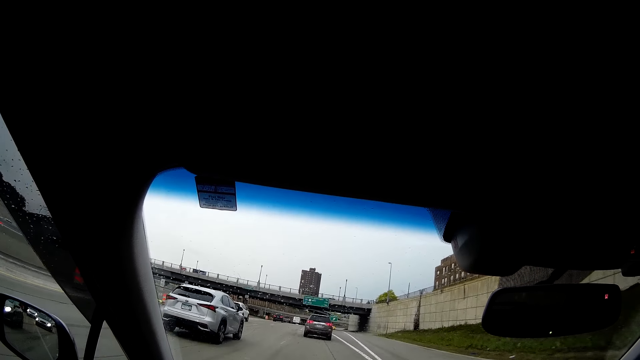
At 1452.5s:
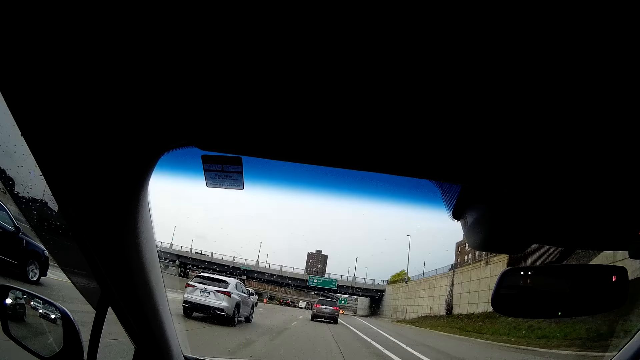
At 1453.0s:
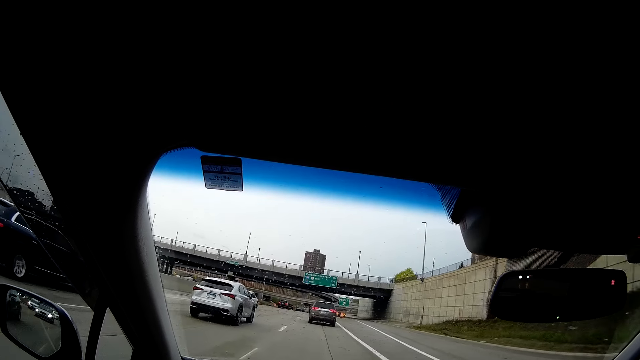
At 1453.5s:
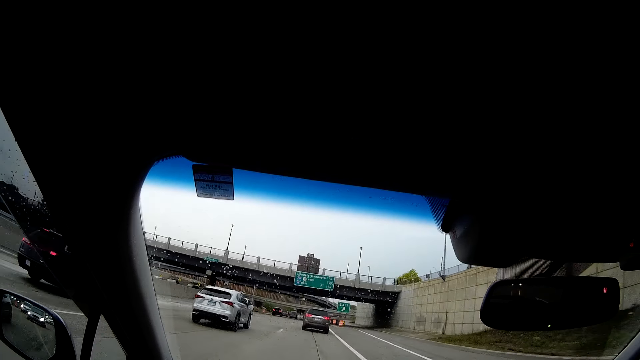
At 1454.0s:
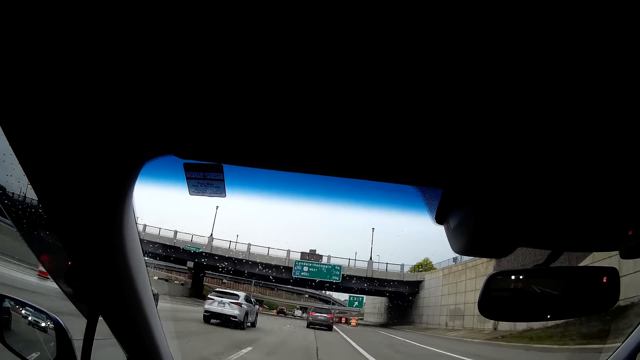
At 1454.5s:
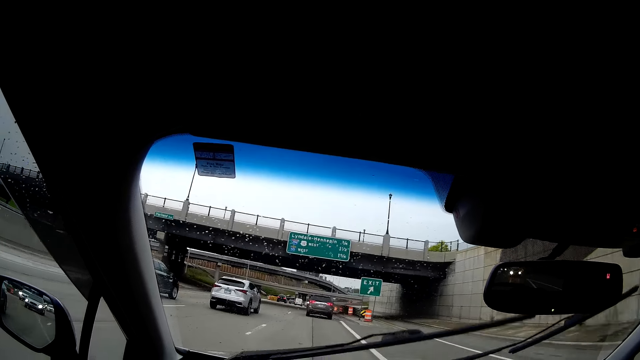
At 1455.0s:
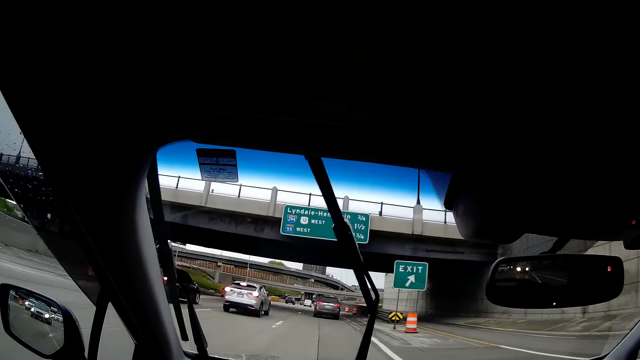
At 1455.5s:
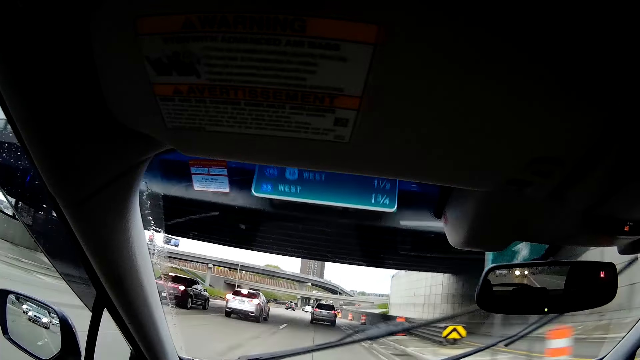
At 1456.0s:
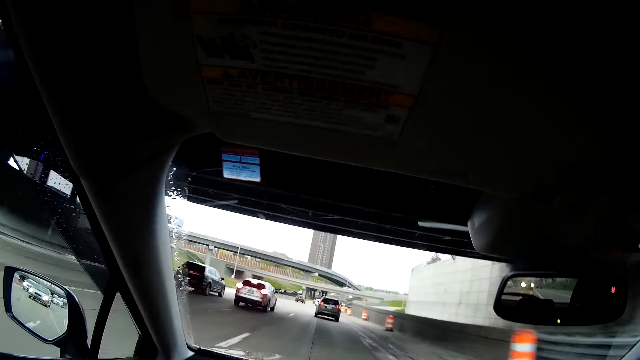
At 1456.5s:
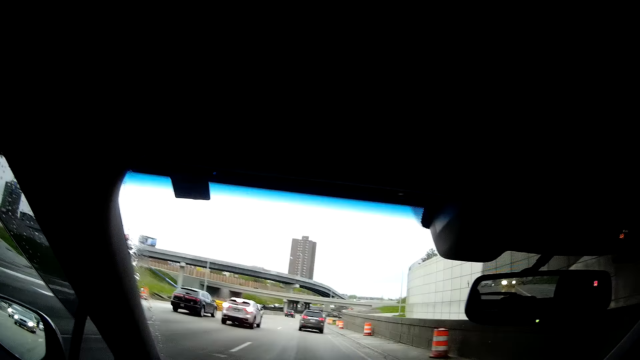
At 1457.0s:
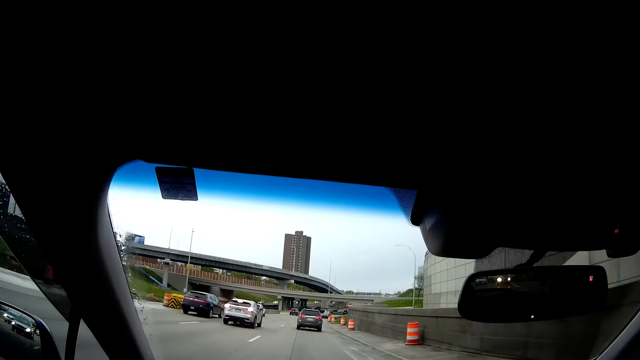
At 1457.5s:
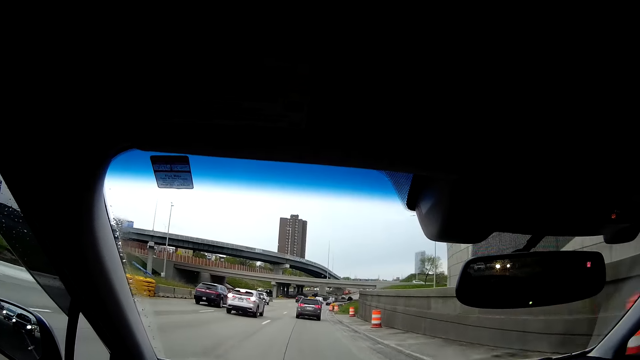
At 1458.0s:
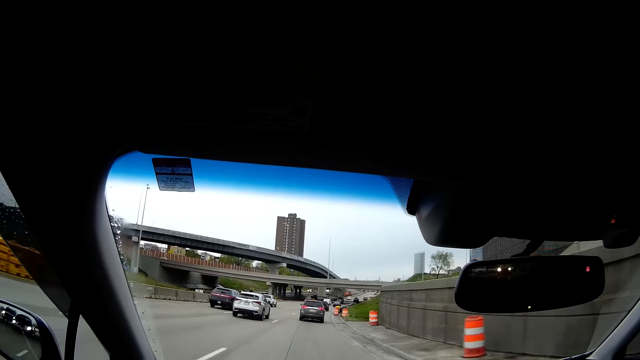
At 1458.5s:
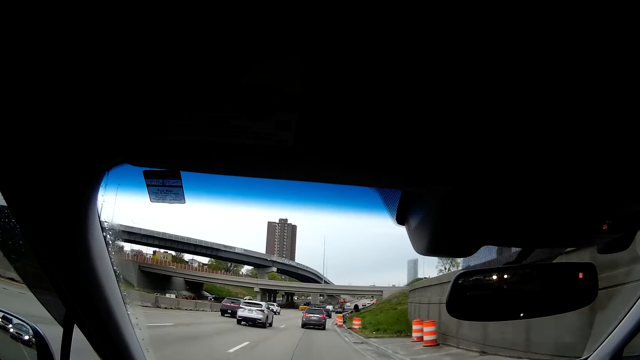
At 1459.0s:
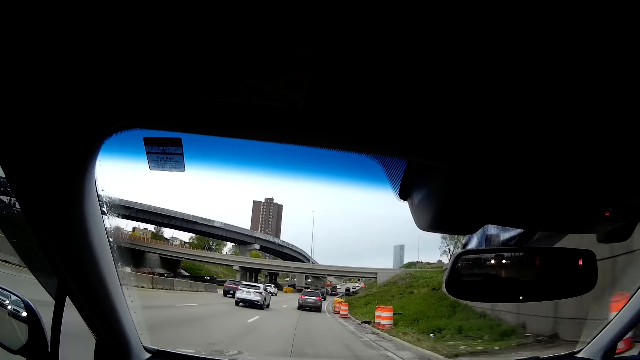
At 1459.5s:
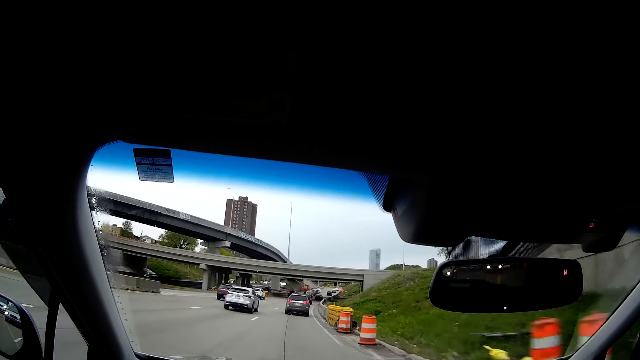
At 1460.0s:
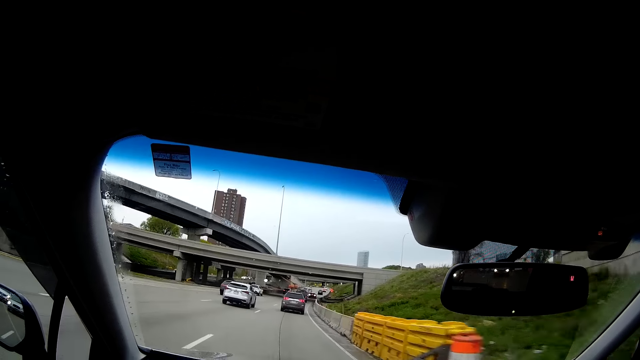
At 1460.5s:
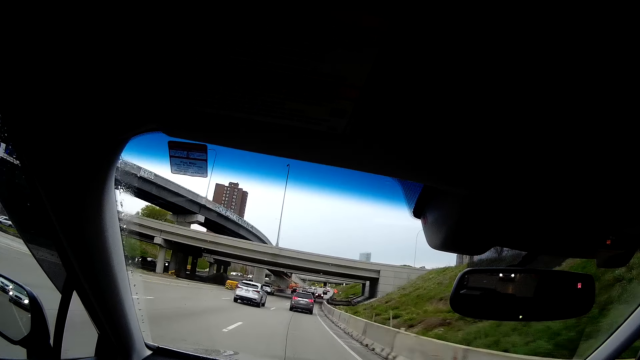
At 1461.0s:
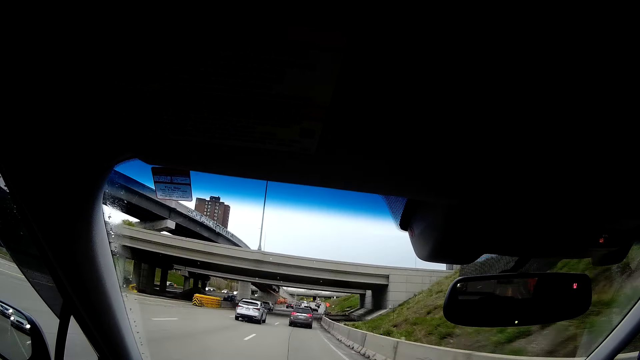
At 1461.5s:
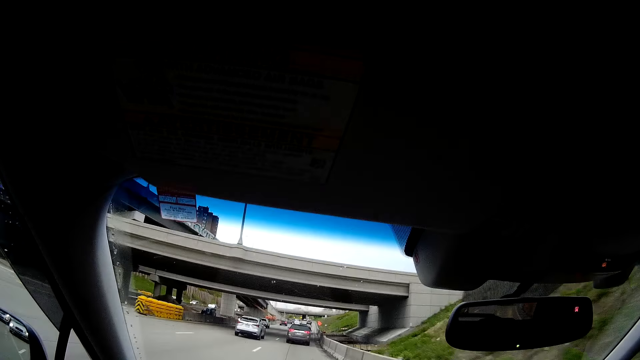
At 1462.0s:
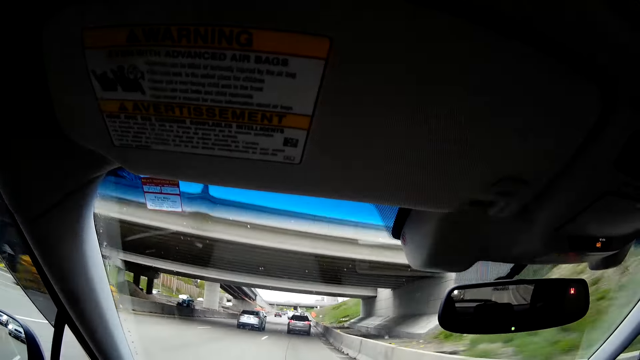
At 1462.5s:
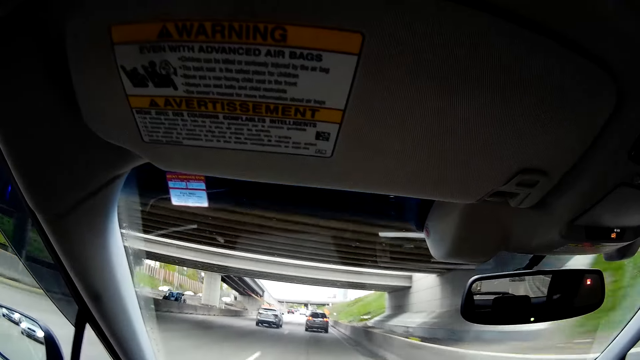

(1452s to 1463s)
A black car drives past the camera wearer. The camera wearer wipes water from the windscreen with a car wiper.

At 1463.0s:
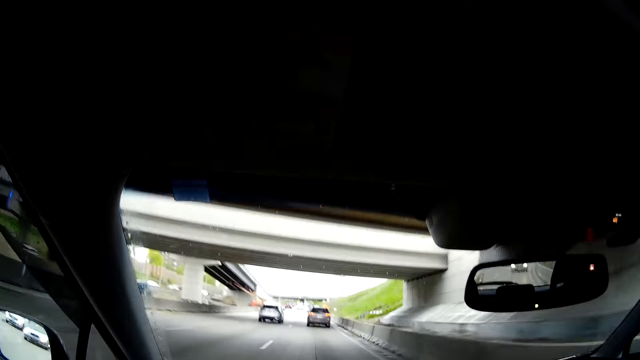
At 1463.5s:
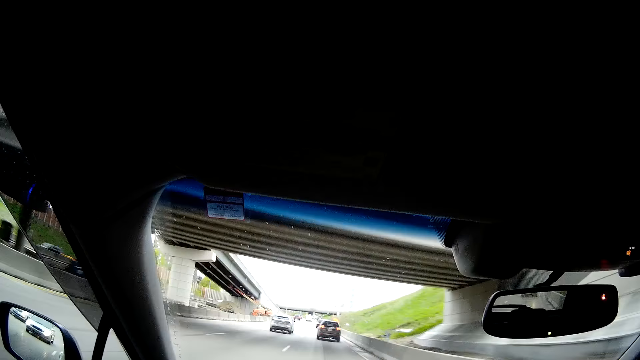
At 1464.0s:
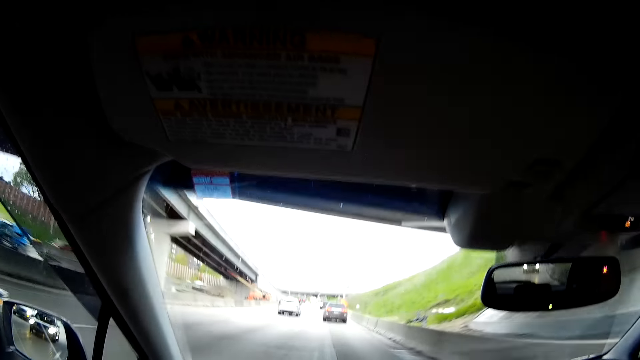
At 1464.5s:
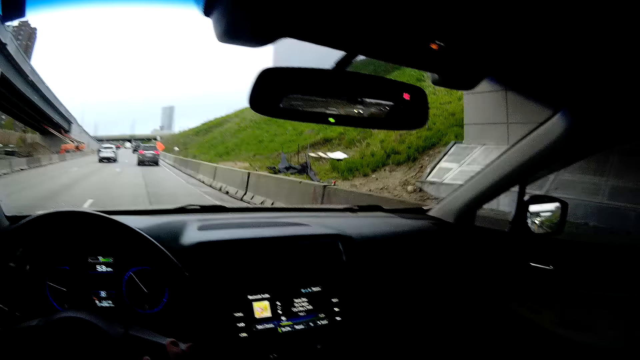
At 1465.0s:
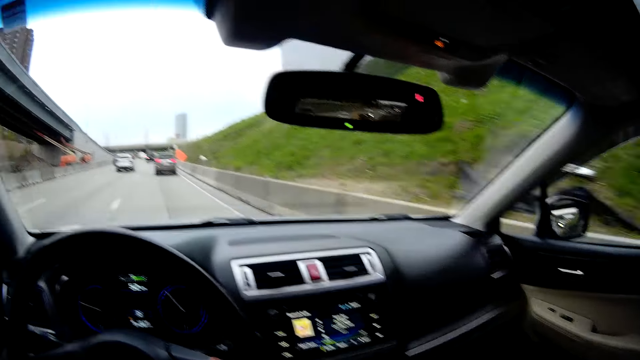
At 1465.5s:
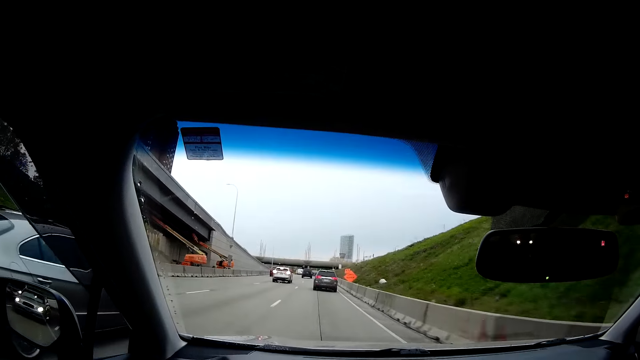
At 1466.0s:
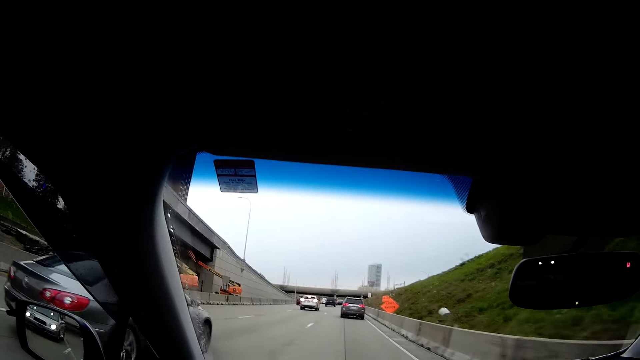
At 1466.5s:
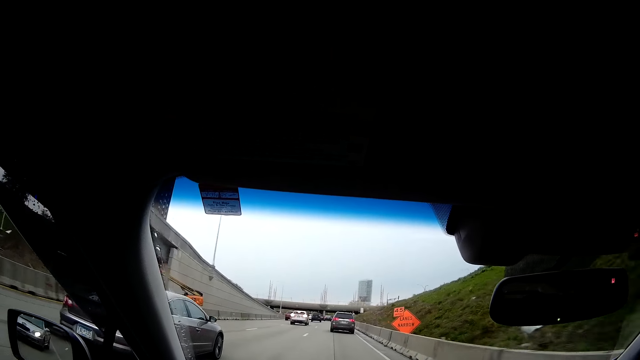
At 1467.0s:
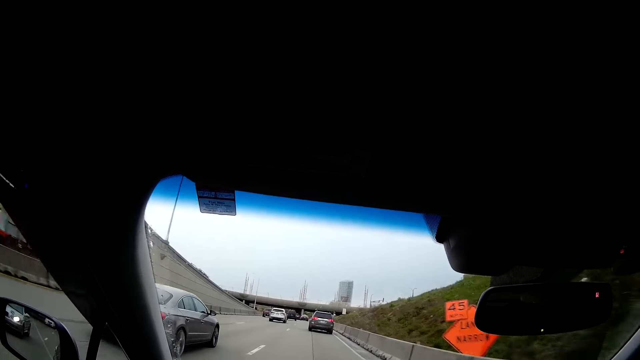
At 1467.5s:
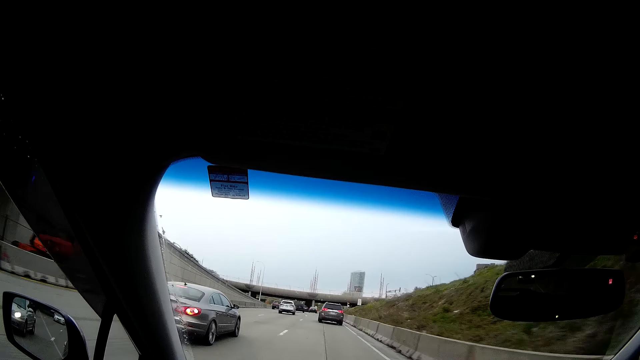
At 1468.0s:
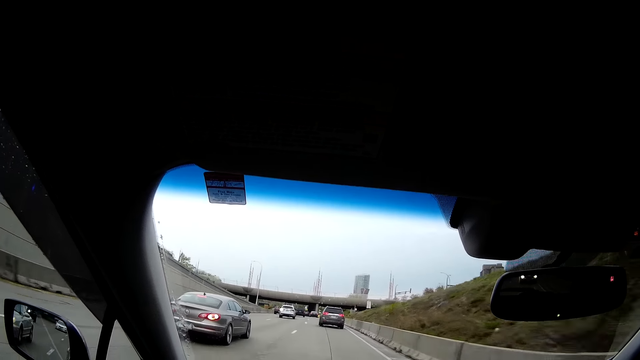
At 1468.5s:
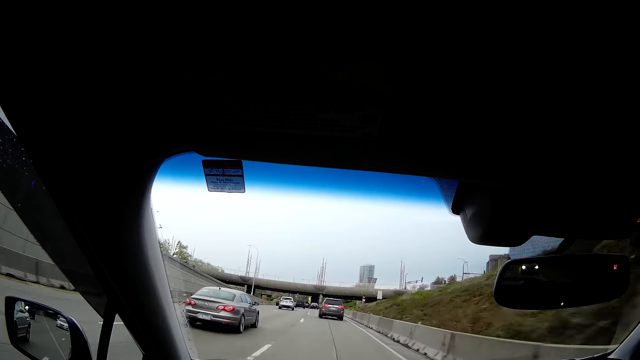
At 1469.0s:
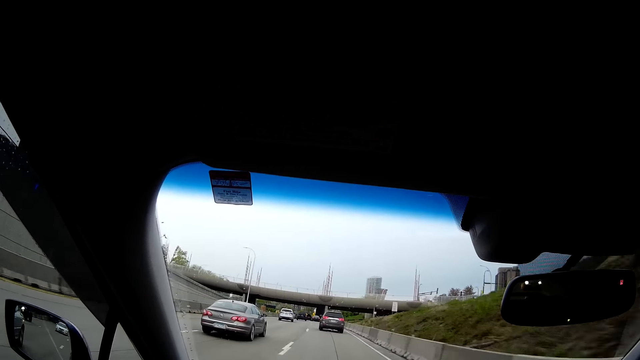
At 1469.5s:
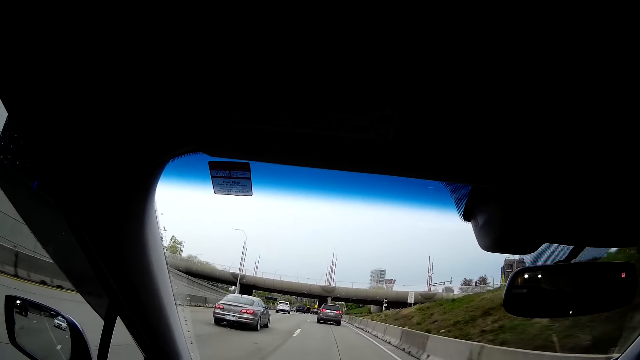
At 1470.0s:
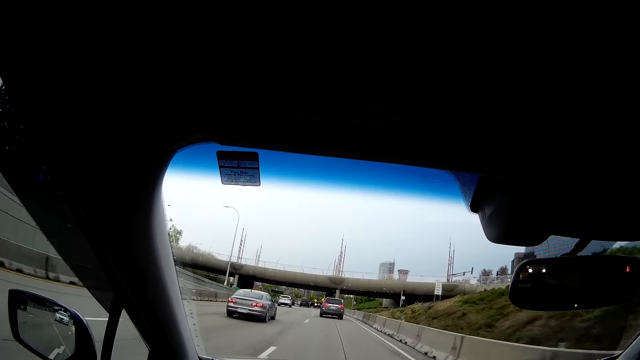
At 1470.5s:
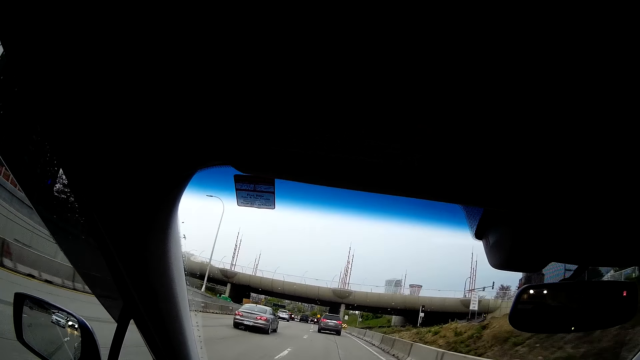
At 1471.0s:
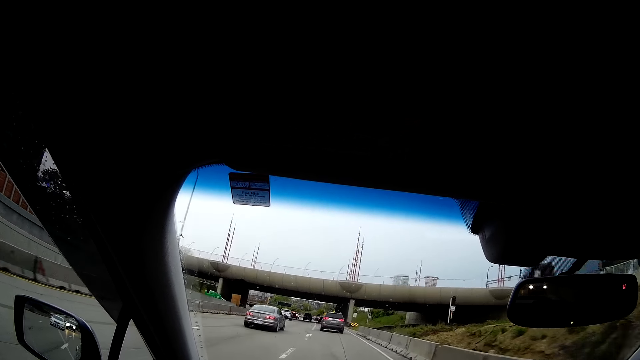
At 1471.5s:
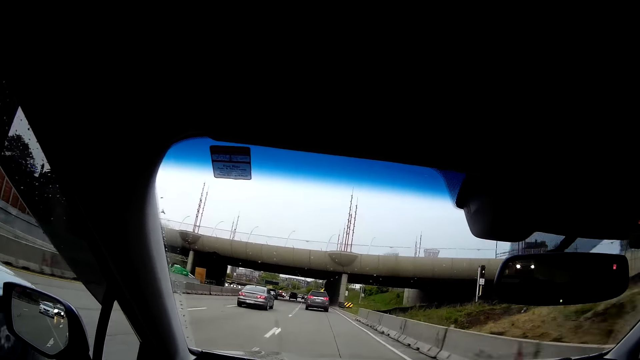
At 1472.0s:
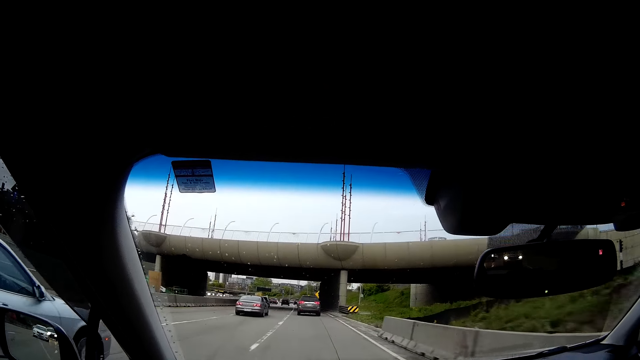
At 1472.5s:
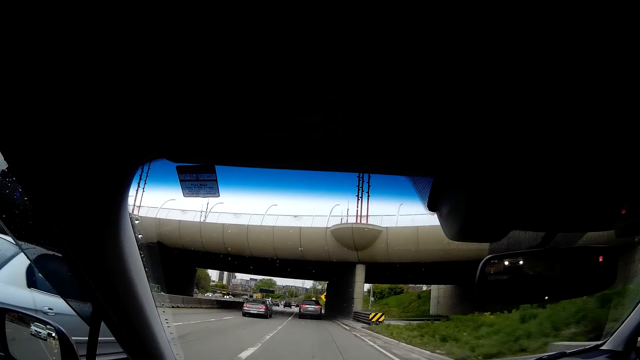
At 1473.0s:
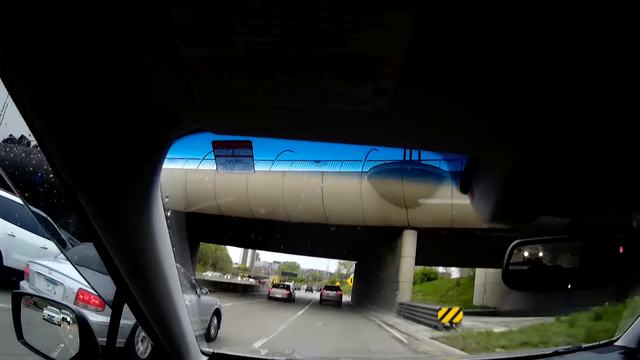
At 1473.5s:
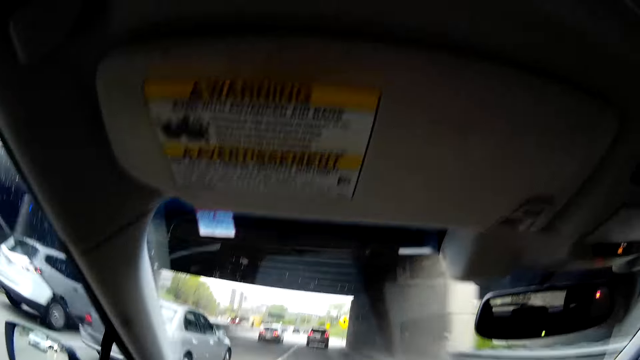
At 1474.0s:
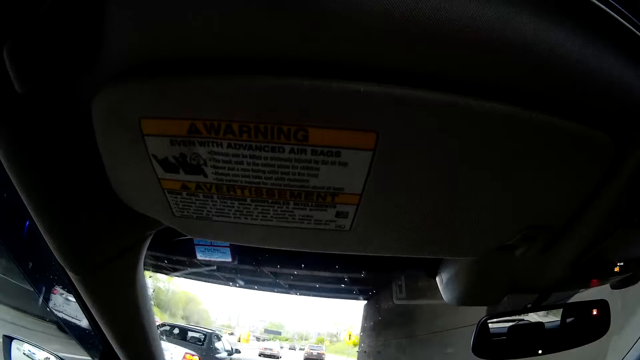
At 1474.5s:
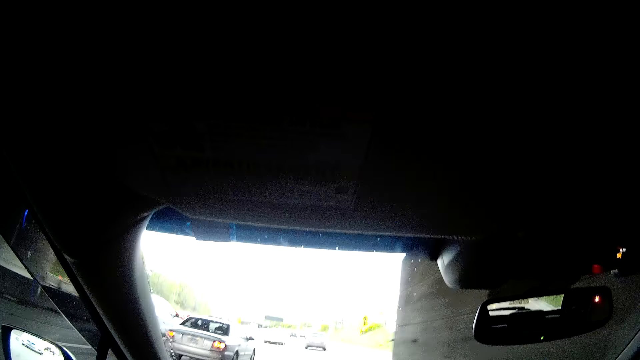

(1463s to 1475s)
A grey car drives past the camera wearer. A grey car drives past the camera wearer again. A white car drives past the camera wearer.
